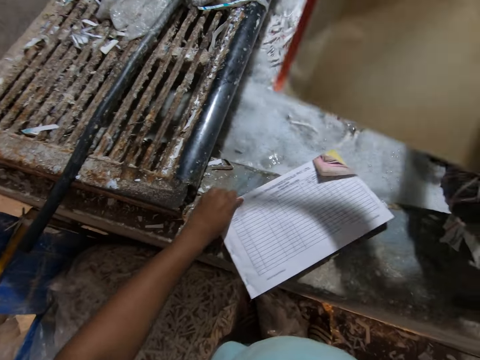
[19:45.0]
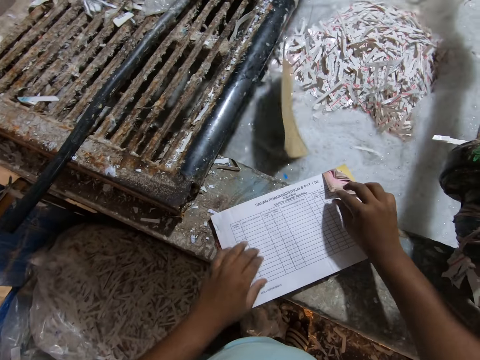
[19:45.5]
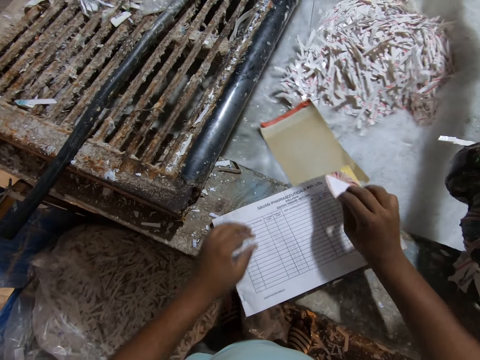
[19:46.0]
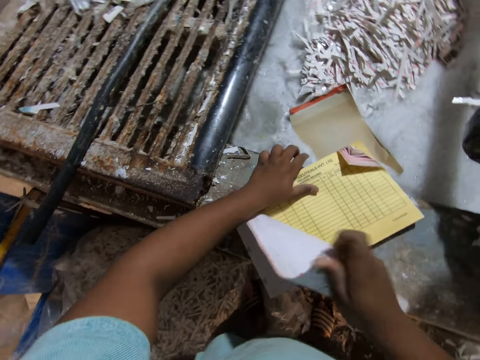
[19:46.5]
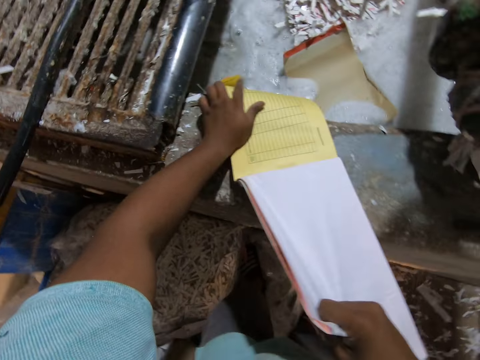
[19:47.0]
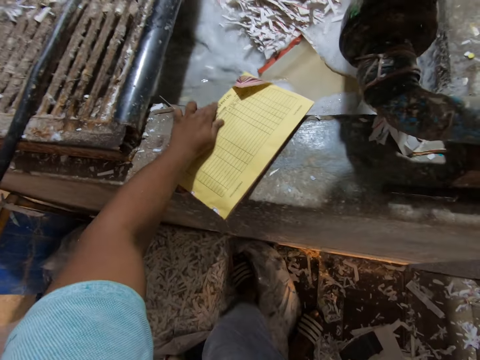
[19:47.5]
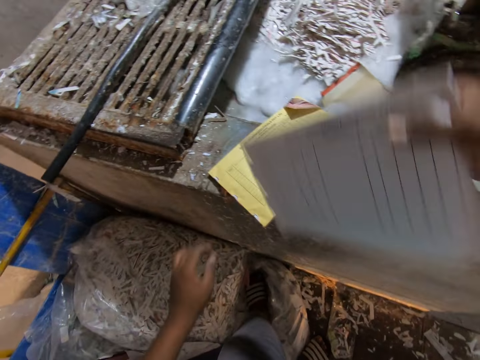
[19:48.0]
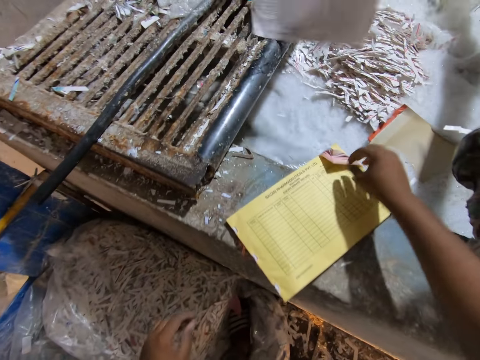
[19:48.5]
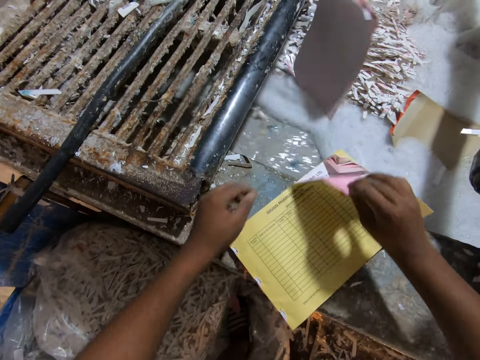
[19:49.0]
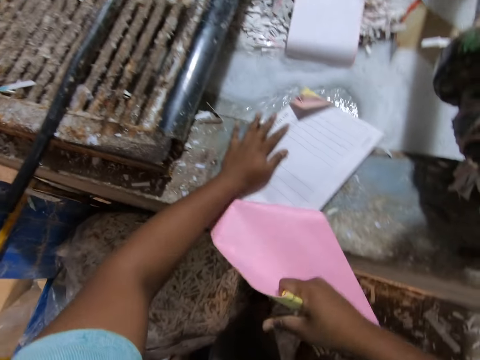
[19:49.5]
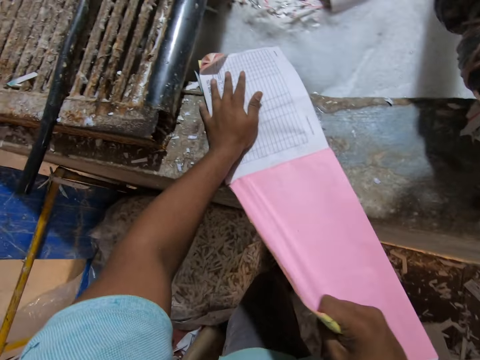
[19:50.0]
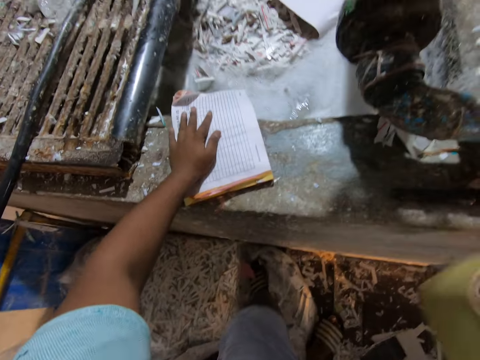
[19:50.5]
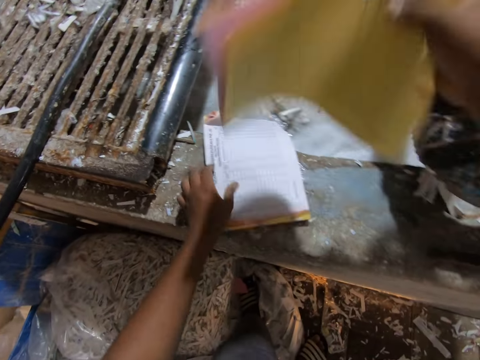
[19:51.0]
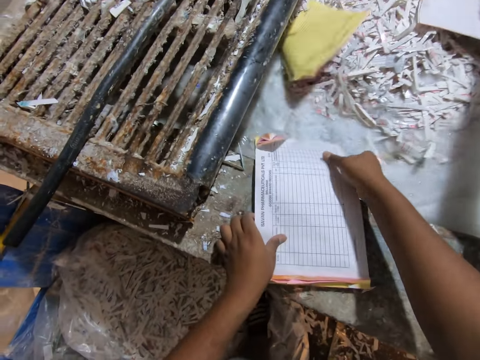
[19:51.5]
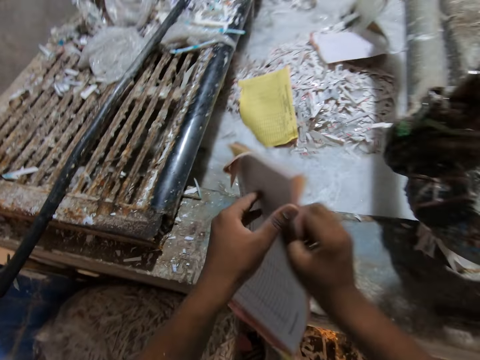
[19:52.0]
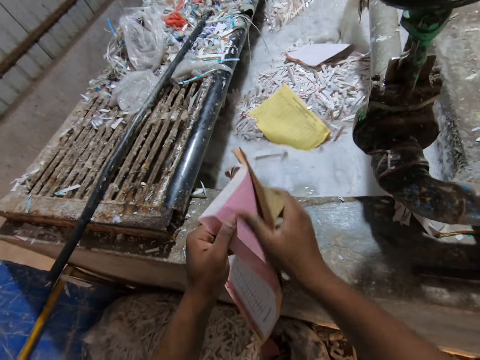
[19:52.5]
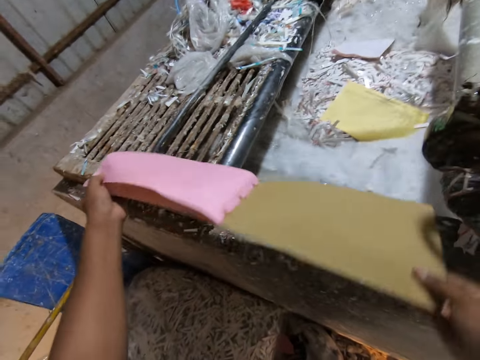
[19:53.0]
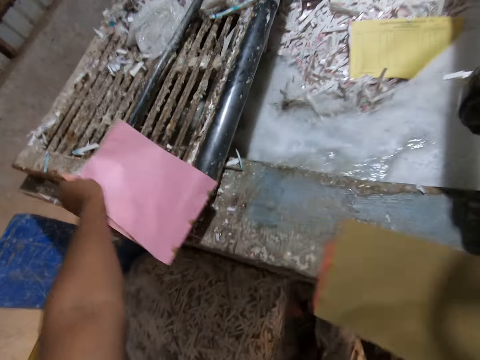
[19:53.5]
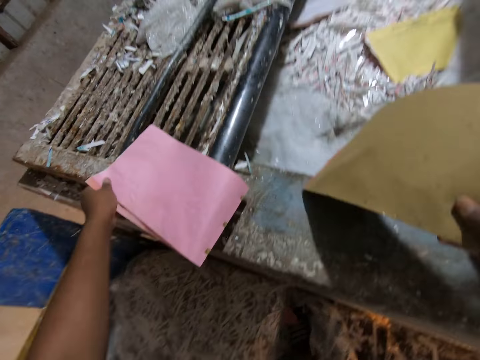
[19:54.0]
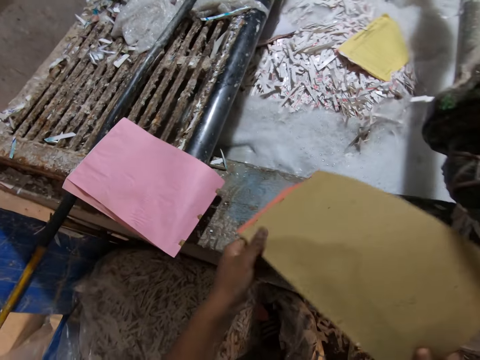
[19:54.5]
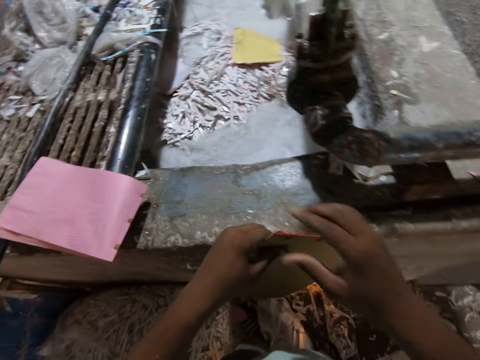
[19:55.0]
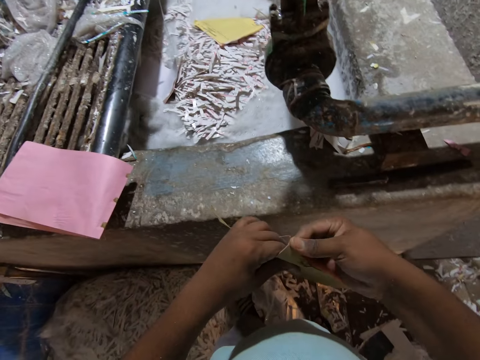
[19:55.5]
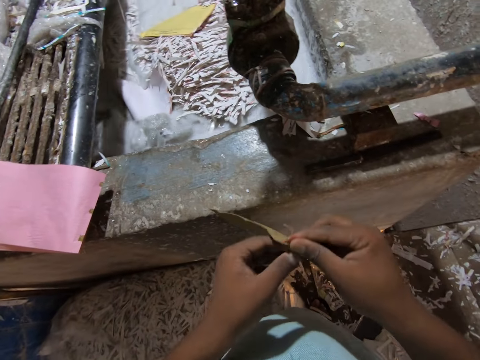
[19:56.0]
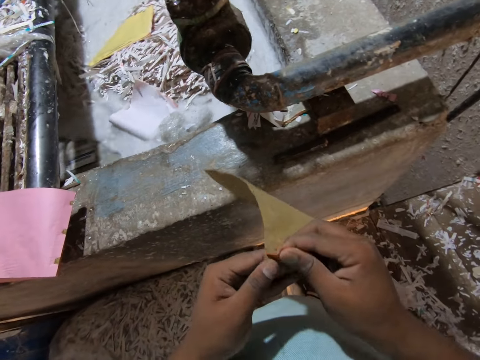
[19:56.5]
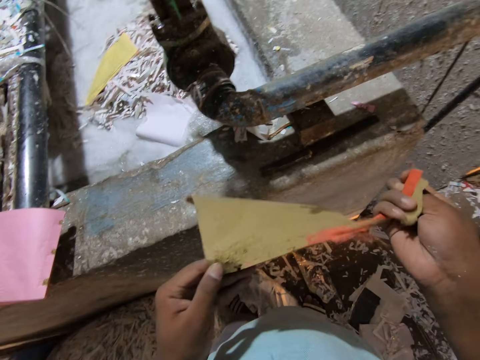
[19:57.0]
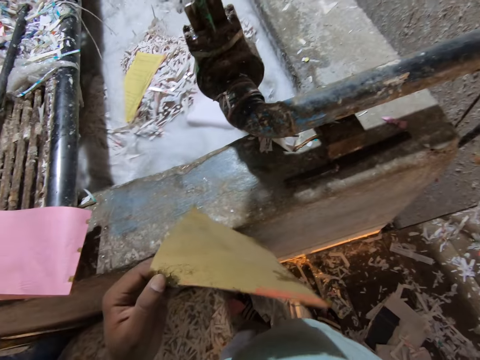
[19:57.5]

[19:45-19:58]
The camera wearer drops the cover of the book in the pulp mixer with his right hand. He tears a paper of the book in his left hand on the ledge of the pulp mixer with his right hand. He drops the paper in the pulp mixer with his right hand. He tears a paper of the book in his left hand on the ledge of the pulp mixer with his right hand. He drops the paper in the pulp mixer with his right hand. He picks up the book on the ledge of the pulp mixer with his right hand. He passes the book to his left hand. He tears a cover of the book in his left hand with his right hand. He drops the book on an iron on the pulp mixer with his left hand. He passes the cover of the book to his left hand. He tears a paper from the cover of the book in his left hand with his right hand.

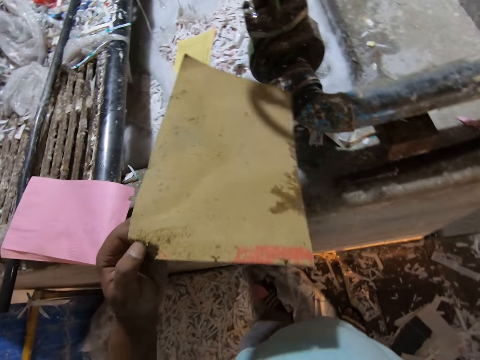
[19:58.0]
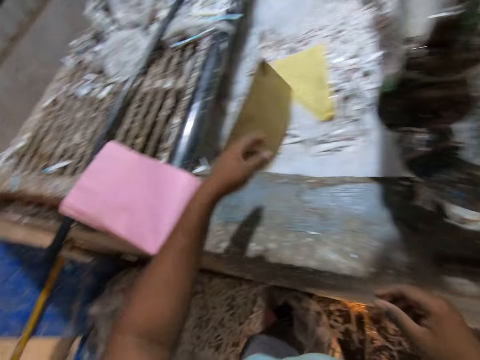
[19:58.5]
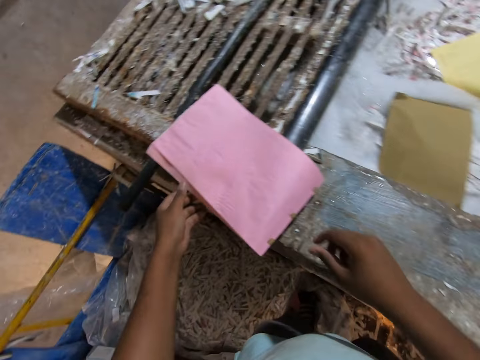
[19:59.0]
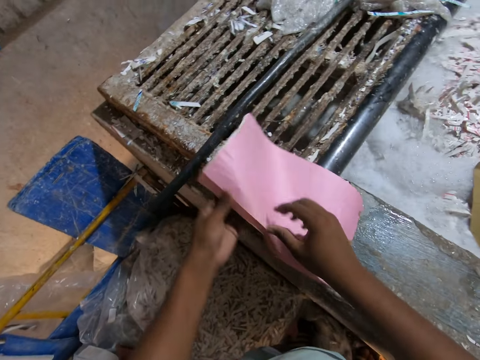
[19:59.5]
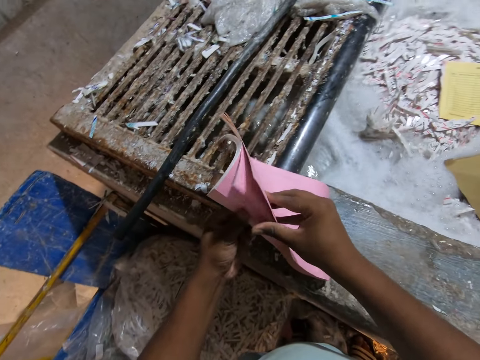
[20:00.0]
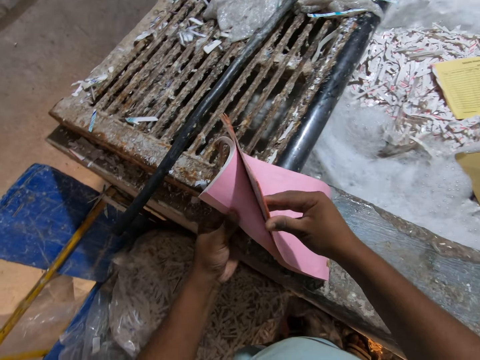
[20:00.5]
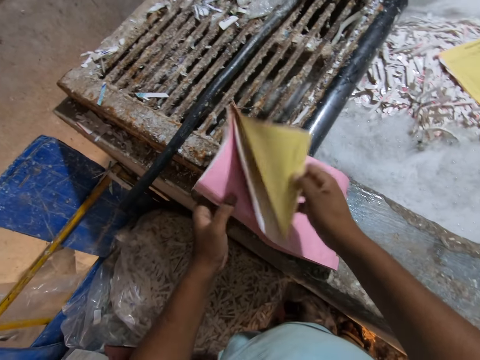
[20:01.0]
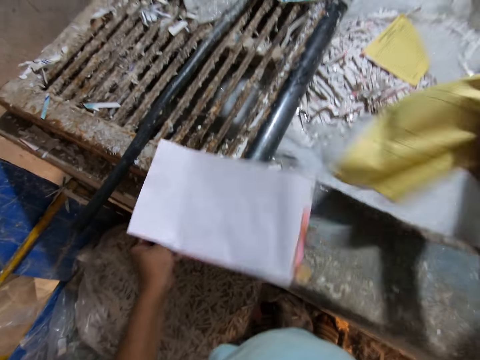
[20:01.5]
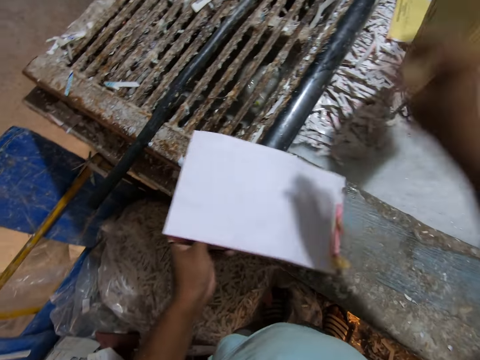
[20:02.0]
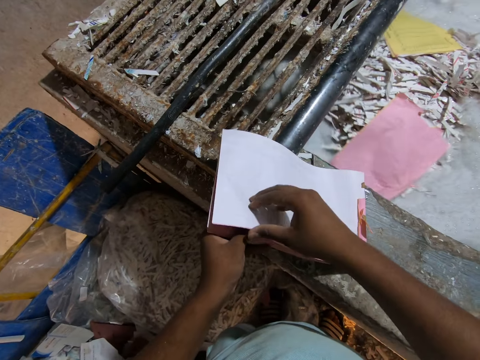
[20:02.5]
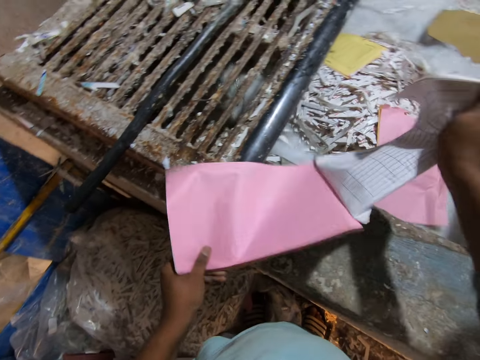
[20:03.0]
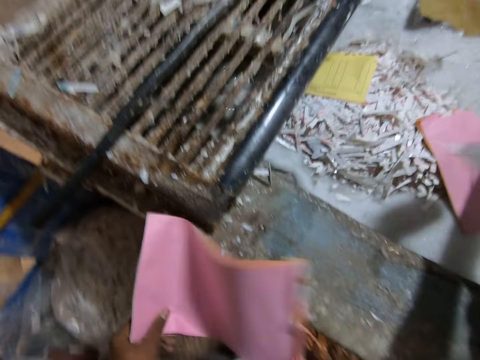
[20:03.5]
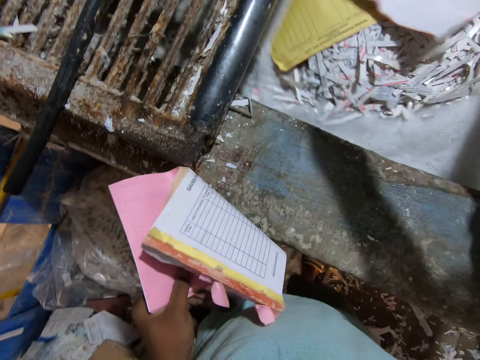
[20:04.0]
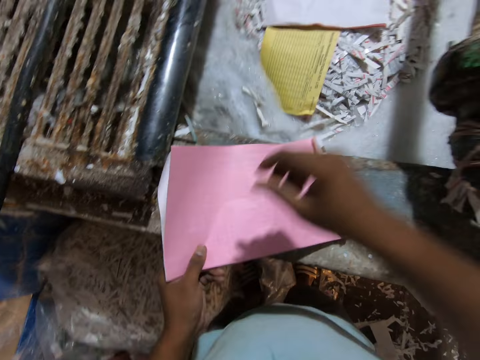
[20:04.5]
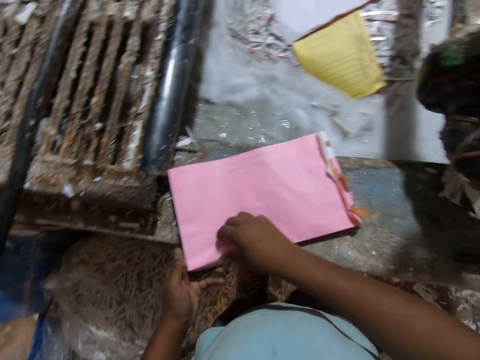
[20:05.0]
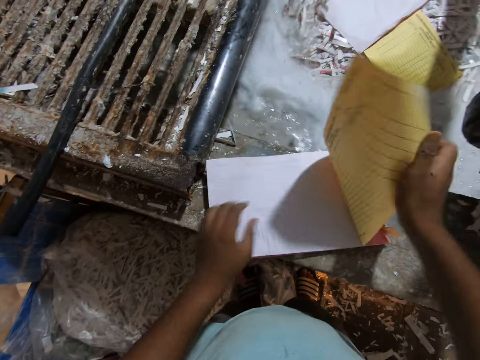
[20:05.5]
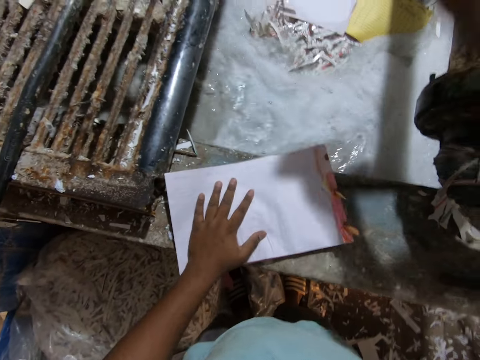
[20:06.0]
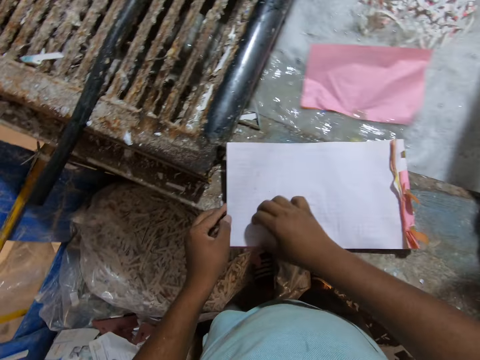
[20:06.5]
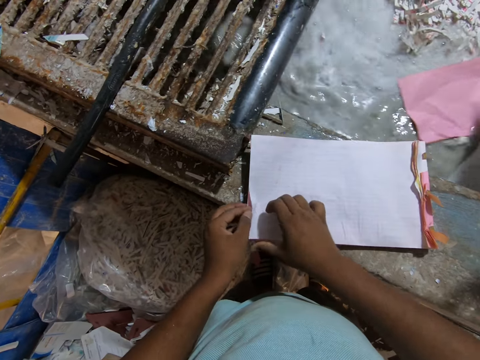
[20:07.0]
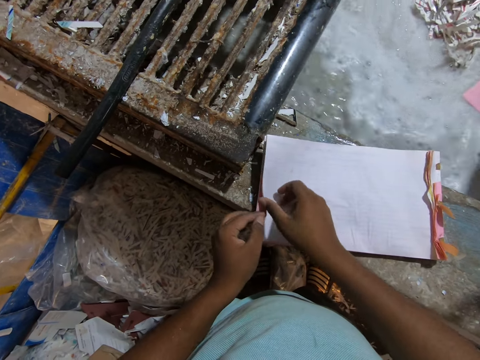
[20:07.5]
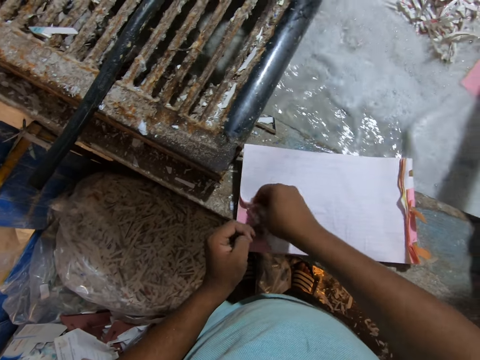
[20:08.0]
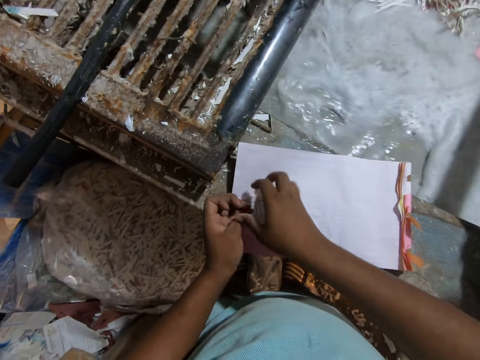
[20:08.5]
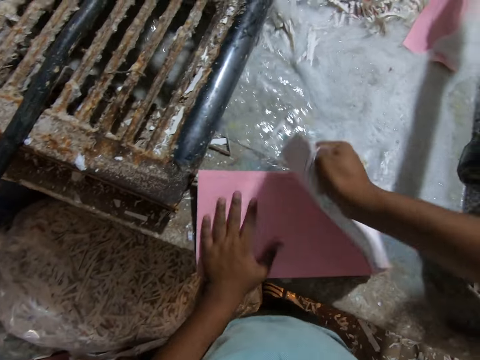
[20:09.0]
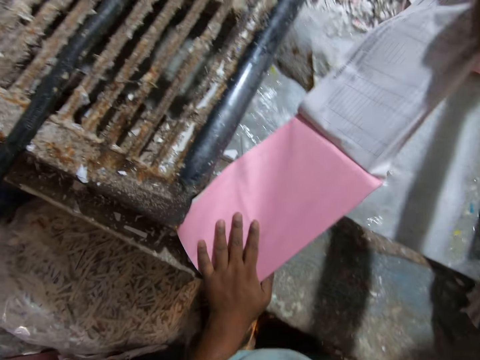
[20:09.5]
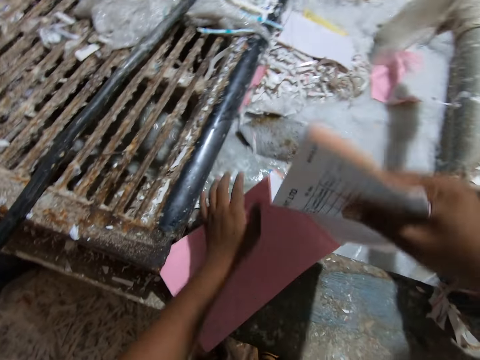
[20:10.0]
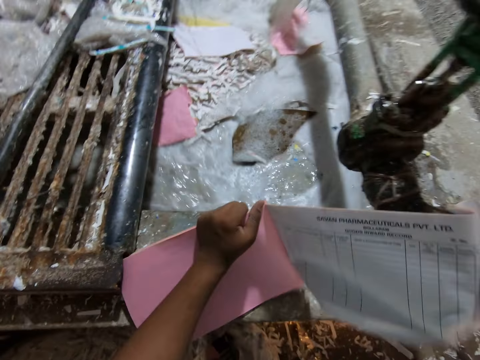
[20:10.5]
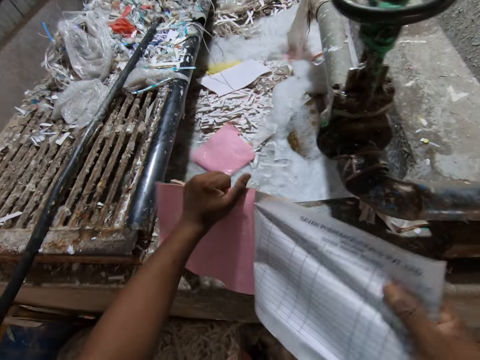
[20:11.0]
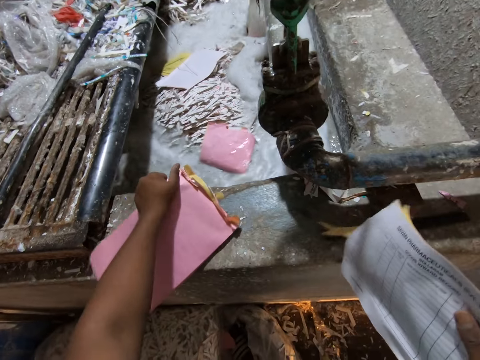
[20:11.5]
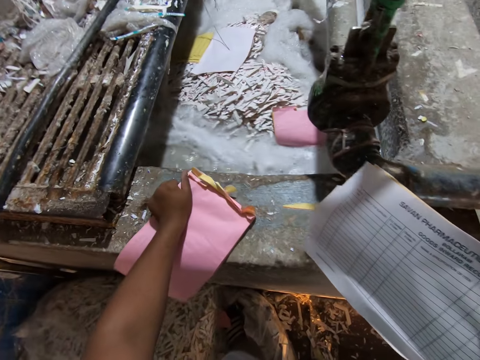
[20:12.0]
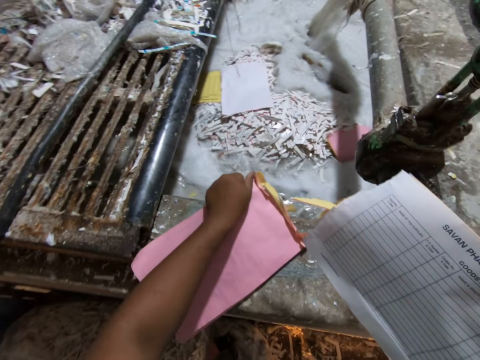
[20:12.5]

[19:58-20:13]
The camera wearer drops the cover of the book in the pulp mixer with his left hand. He adjusts the book on the pulp mixer with his left hand. He tears papers from the book in his left hand on the ledge of the pulp mixer with his right hand. He drops papers in the pulp mixer with his right hand. He tears papers from the book in his left hand on the ledge of the pulp mixer with his right hand. He drops papers in the pulp mixer with his right hand. He tears papers from the book in his left hand on the ledge of the pulp mixer with his right hand. He drops papers in the pulp mixer with his right hand. He tears the book with his hands.
